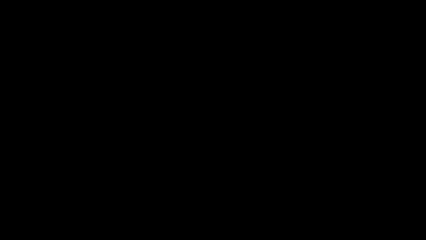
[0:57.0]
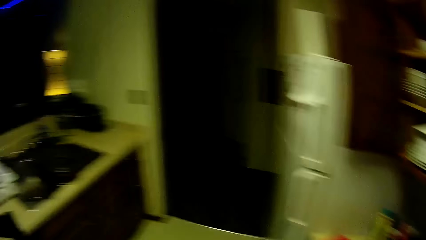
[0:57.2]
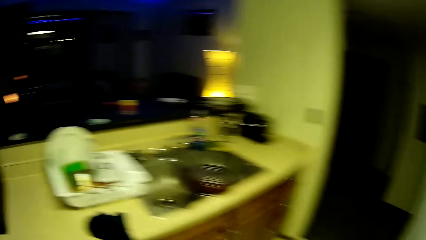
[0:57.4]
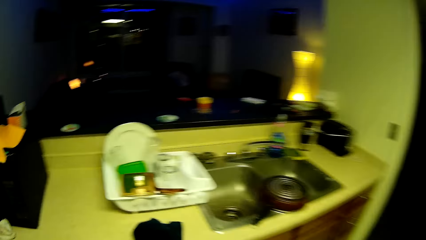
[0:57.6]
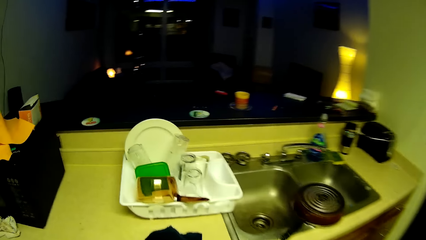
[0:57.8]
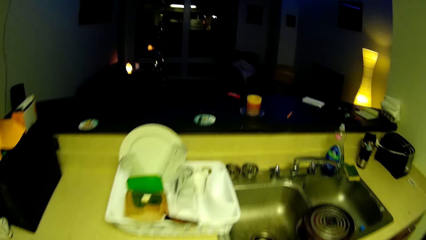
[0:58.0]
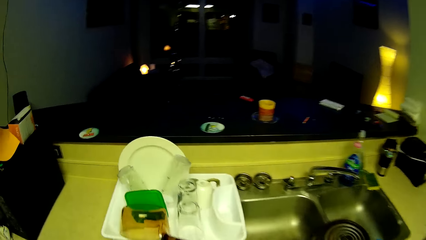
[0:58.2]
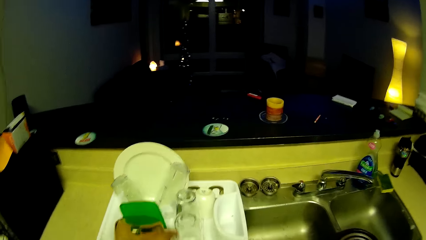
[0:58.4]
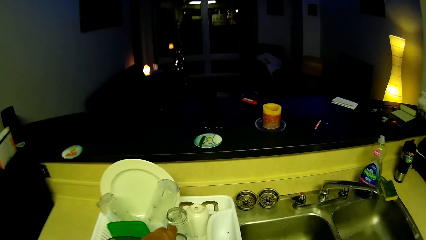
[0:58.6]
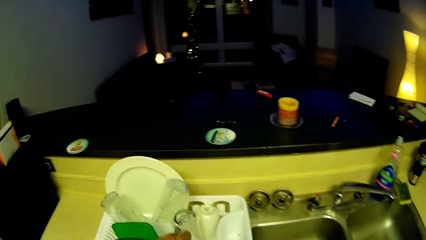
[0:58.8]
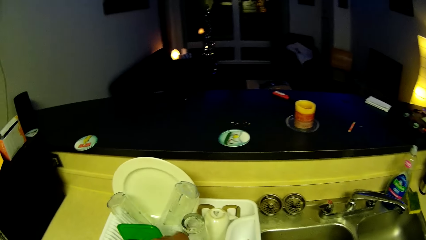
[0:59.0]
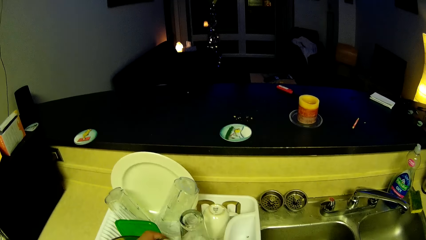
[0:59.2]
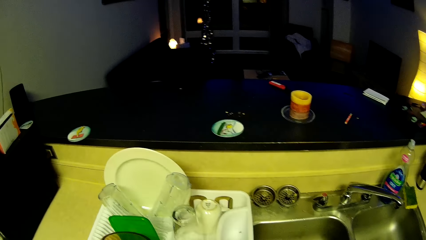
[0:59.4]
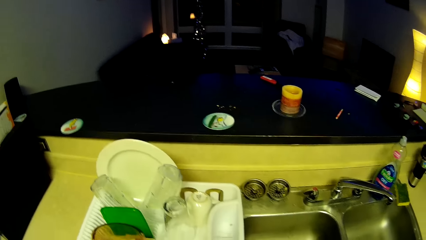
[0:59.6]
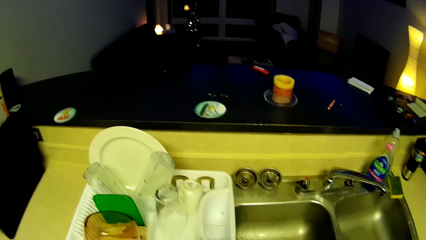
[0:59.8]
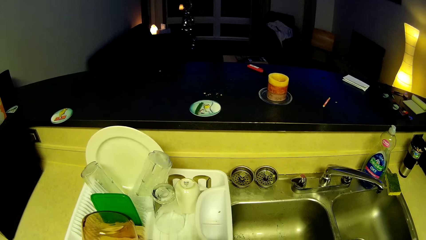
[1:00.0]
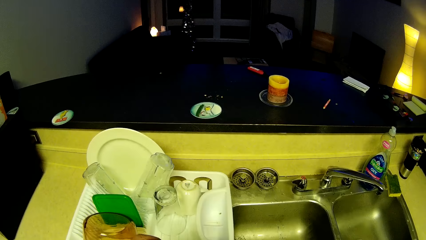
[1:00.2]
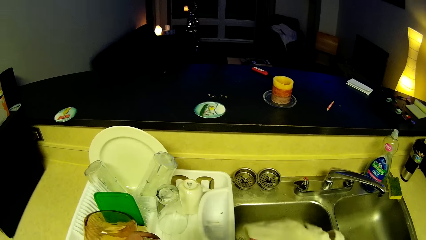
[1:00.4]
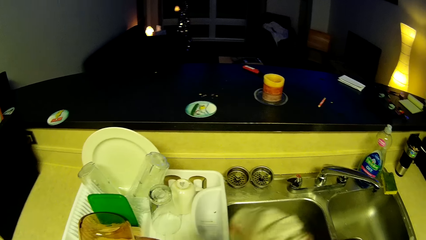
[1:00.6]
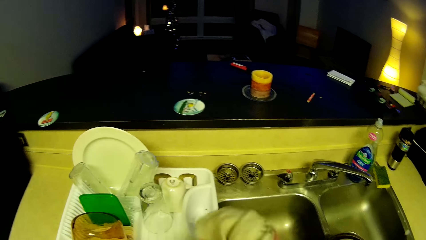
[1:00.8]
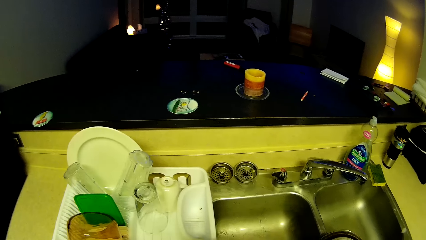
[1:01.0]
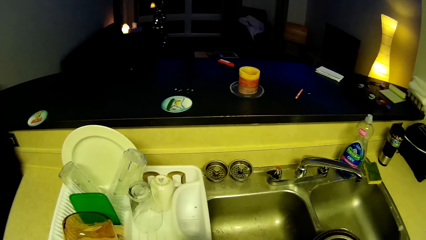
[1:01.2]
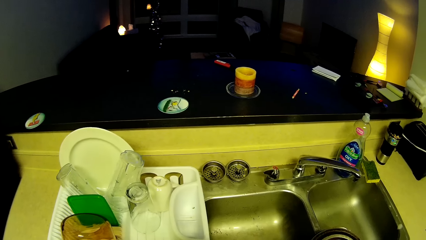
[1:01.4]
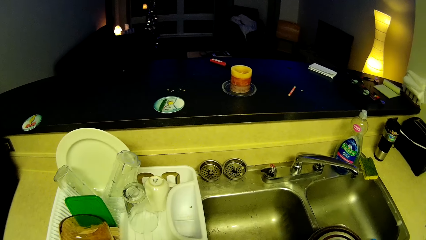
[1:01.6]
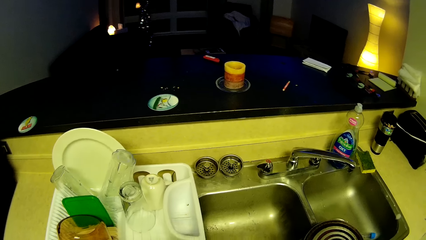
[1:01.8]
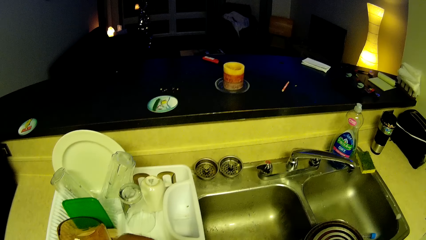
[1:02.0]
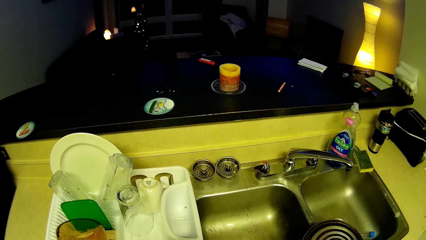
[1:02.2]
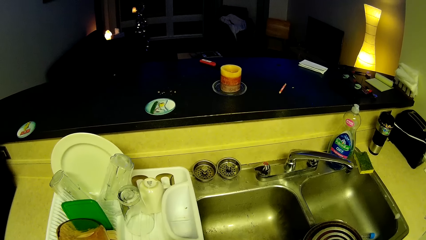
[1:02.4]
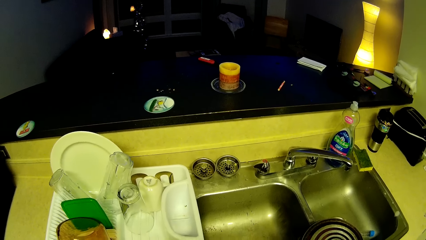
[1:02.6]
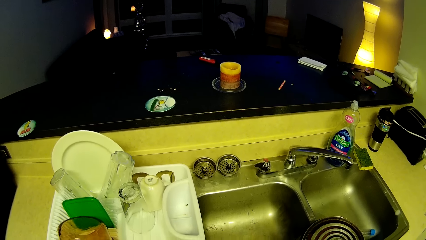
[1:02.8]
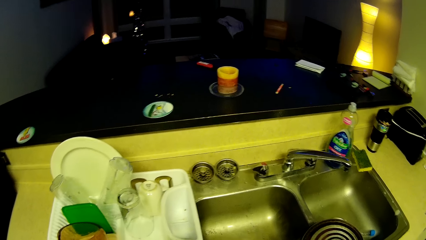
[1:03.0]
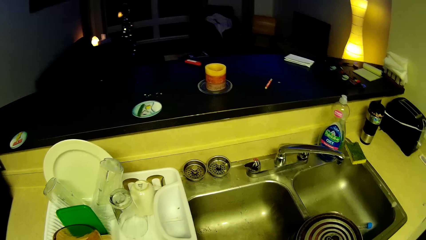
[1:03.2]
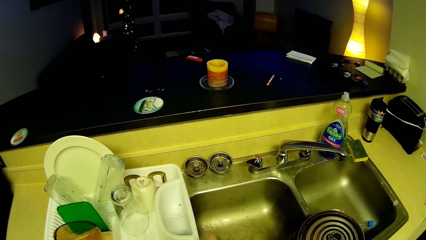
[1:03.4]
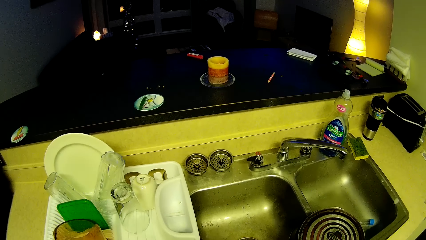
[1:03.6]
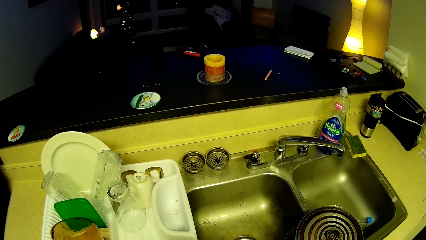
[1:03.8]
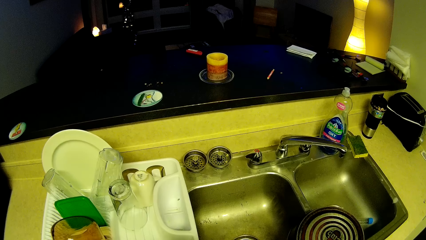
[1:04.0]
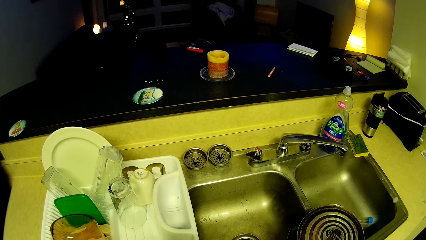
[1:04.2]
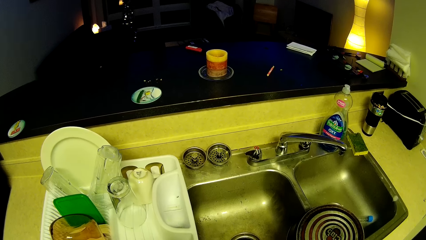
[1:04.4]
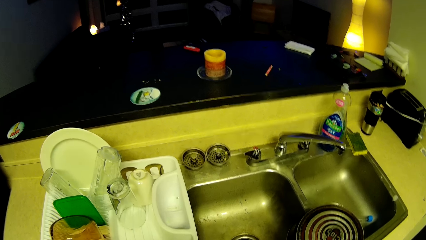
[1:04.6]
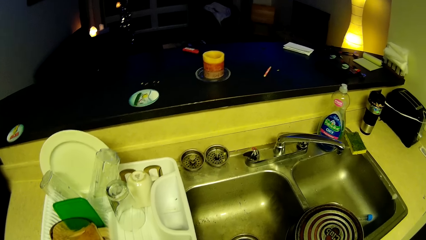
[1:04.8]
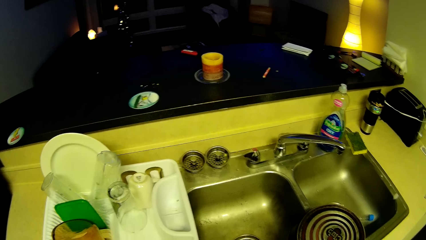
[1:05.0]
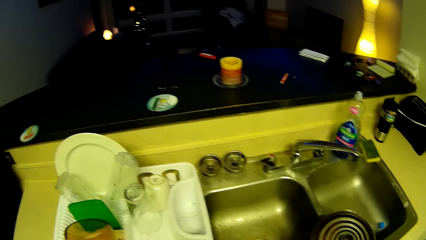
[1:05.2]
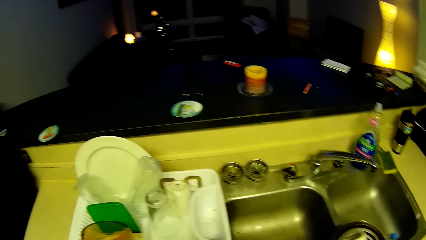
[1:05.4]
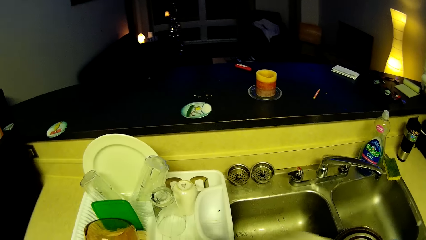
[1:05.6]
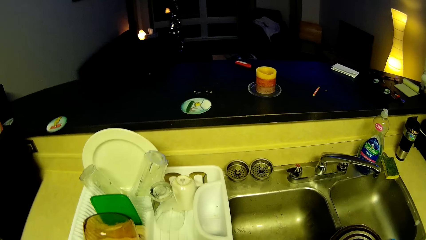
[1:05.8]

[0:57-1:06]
The camera wearer turns to the sink. They pick up a glass cup. They wipe the glass with a kitchen towel in front of the sink.

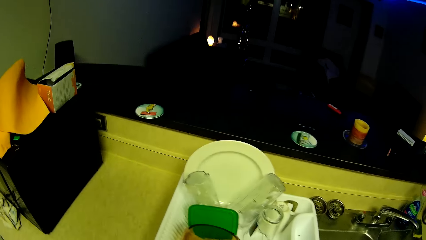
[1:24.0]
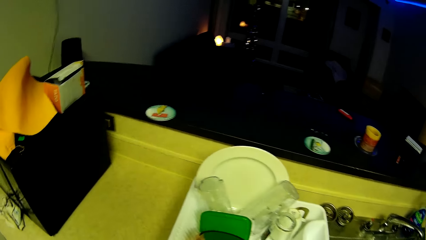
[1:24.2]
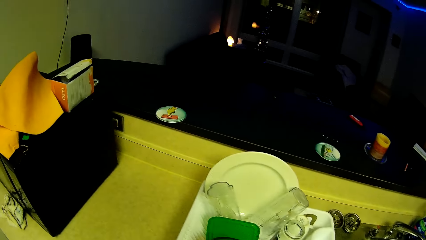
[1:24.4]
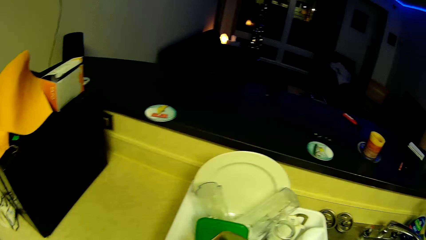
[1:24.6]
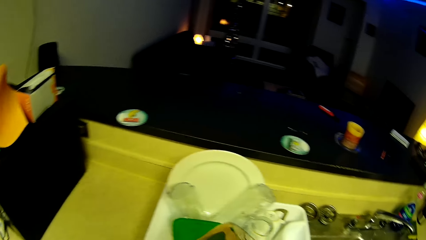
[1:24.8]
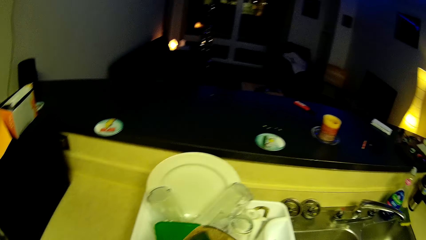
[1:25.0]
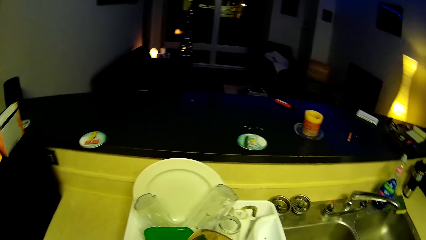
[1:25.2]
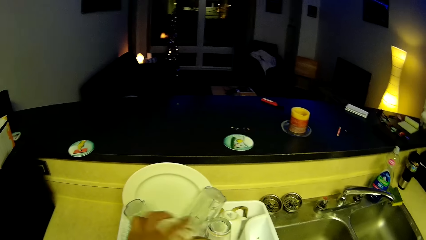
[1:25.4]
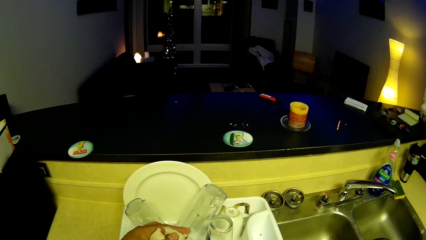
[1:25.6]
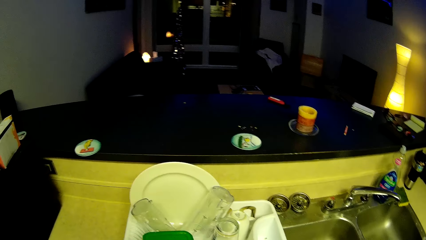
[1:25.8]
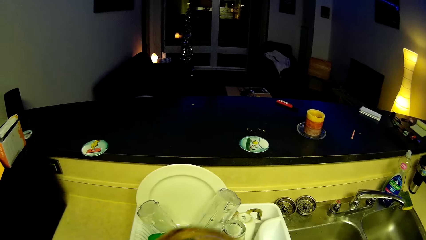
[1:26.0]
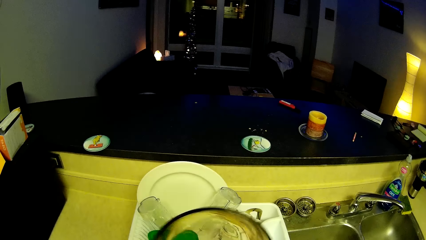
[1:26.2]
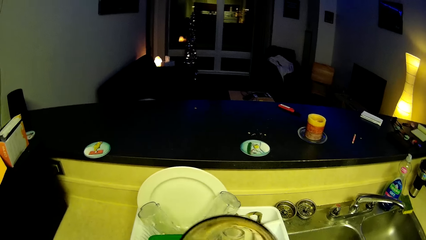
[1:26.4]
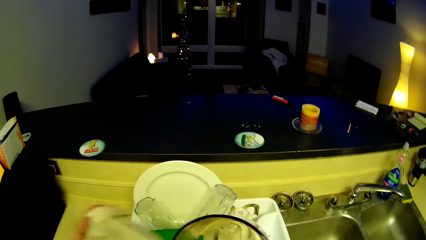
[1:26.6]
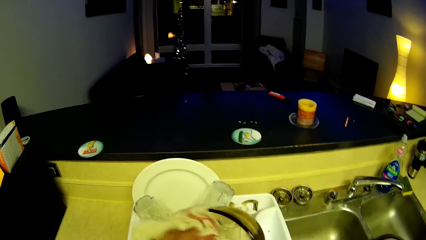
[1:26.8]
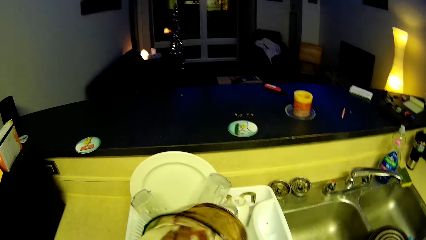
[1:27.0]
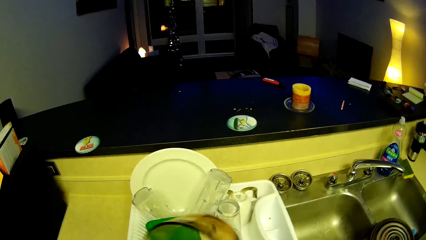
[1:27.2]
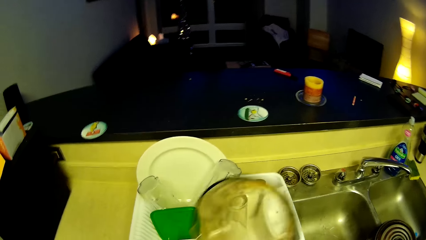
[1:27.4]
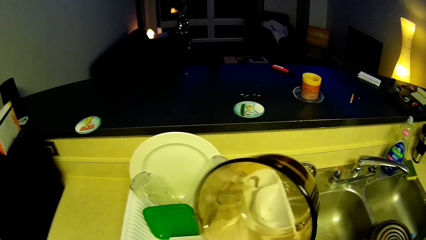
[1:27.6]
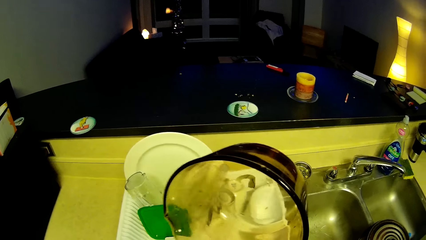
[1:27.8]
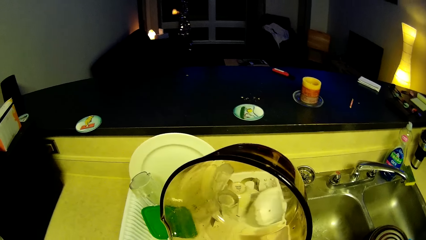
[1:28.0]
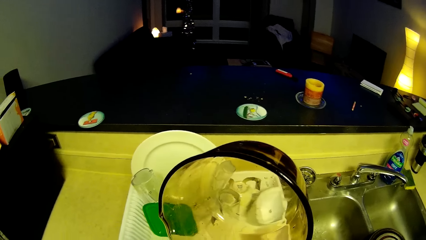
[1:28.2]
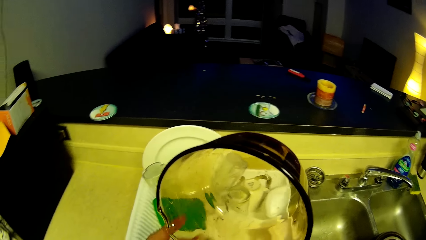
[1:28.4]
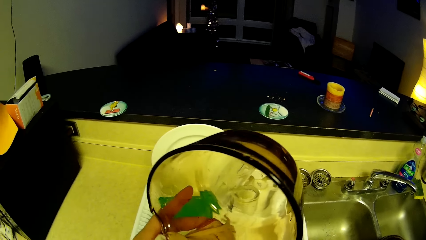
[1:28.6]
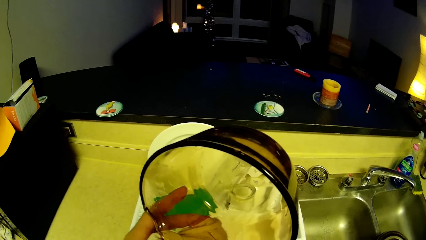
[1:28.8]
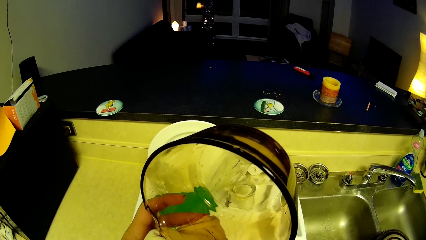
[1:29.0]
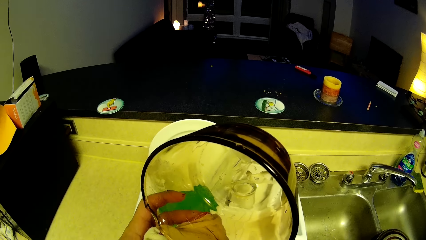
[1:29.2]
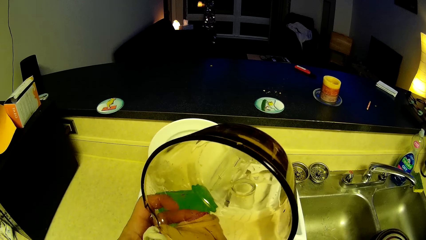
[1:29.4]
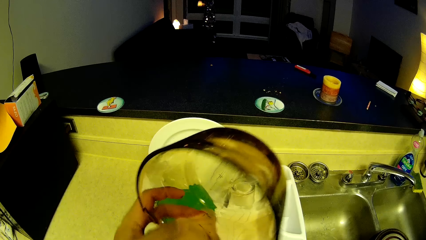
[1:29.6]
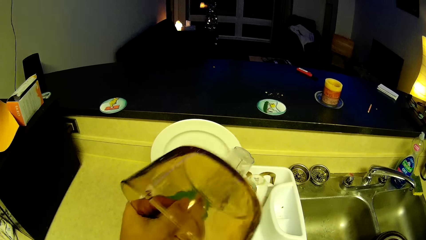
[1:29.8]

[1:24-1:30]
The camera wearer wipes a glass jug with a kitchen towel in front of the sink. They pick up a bowl. They touch the bowl.
